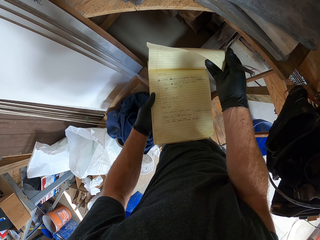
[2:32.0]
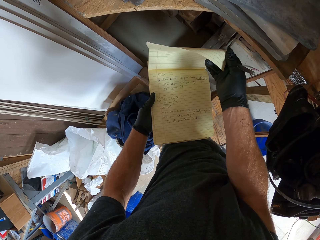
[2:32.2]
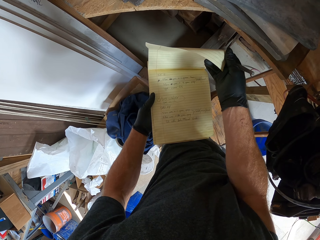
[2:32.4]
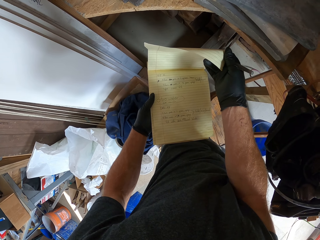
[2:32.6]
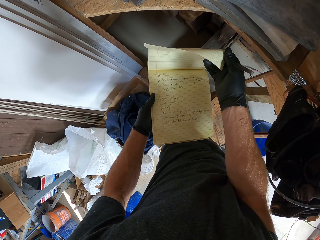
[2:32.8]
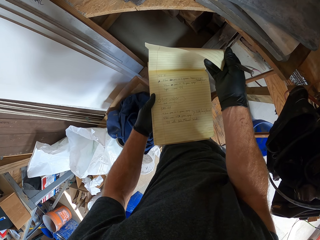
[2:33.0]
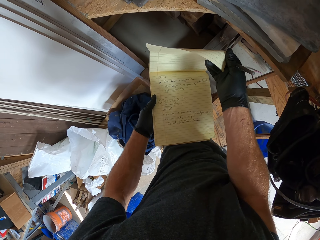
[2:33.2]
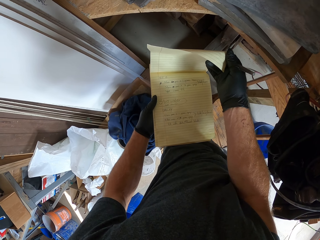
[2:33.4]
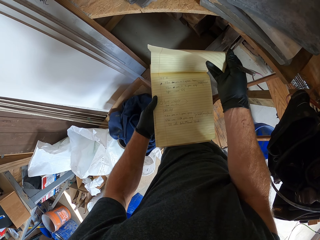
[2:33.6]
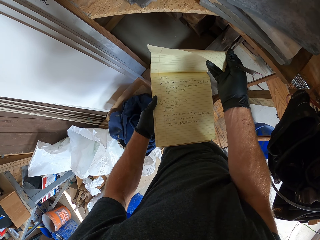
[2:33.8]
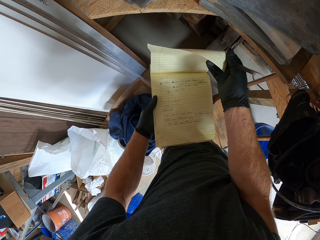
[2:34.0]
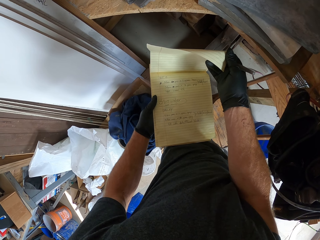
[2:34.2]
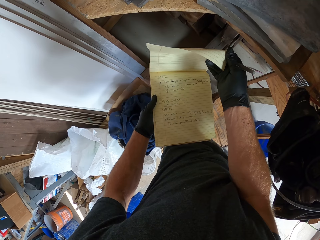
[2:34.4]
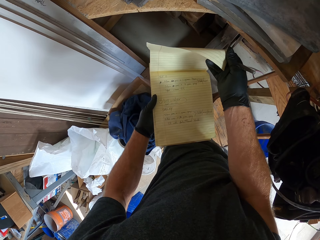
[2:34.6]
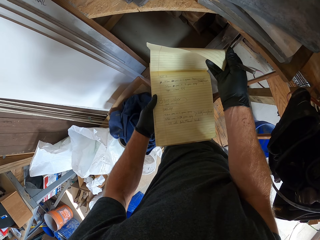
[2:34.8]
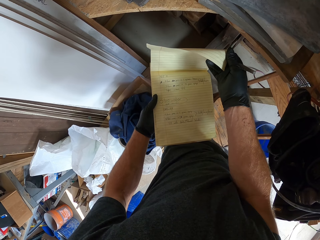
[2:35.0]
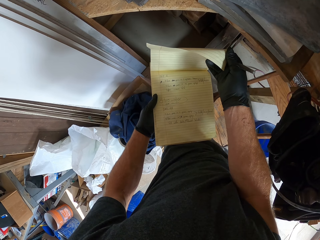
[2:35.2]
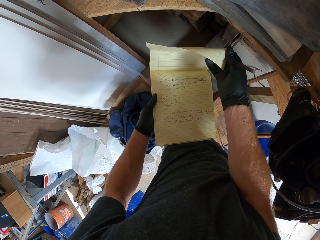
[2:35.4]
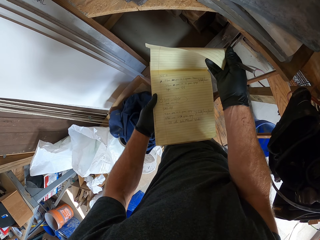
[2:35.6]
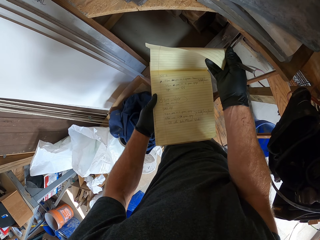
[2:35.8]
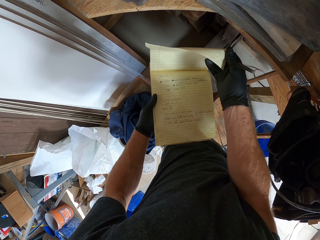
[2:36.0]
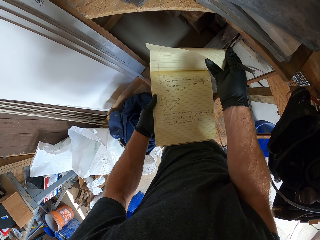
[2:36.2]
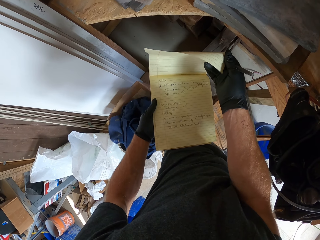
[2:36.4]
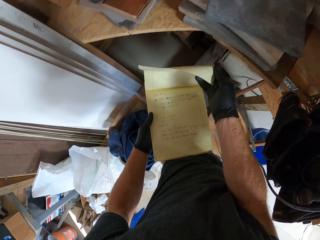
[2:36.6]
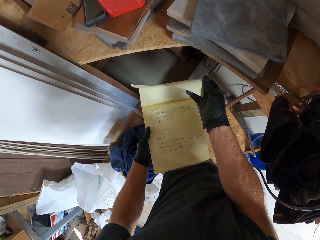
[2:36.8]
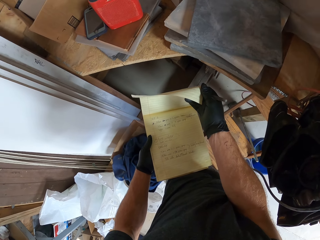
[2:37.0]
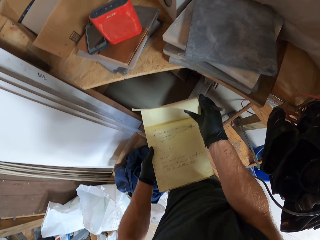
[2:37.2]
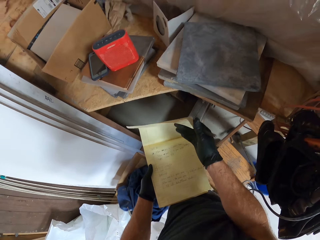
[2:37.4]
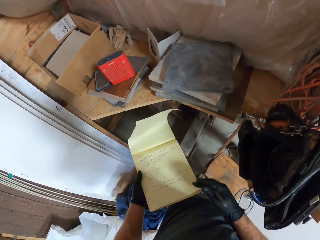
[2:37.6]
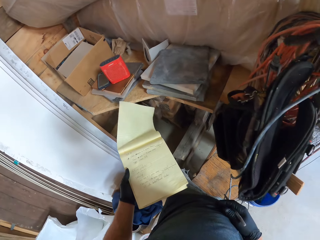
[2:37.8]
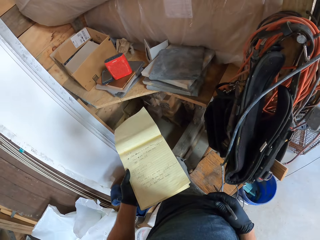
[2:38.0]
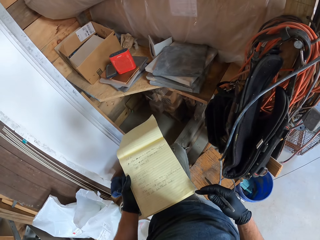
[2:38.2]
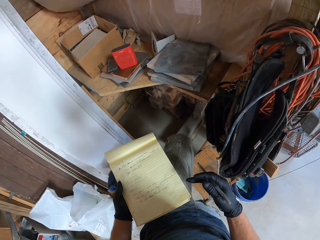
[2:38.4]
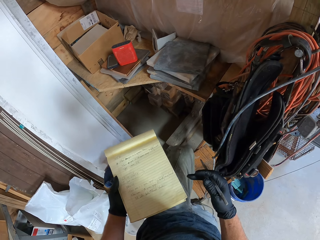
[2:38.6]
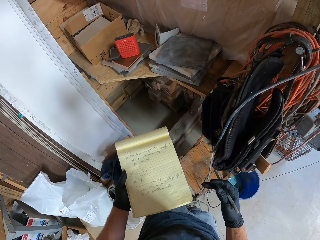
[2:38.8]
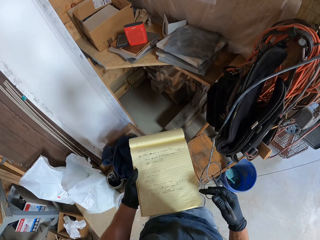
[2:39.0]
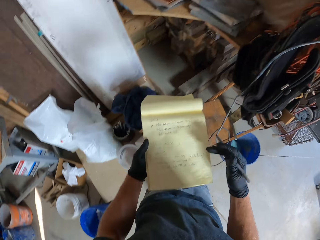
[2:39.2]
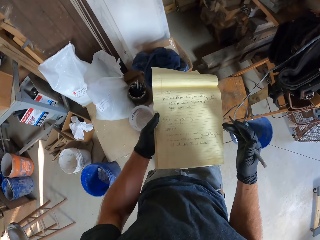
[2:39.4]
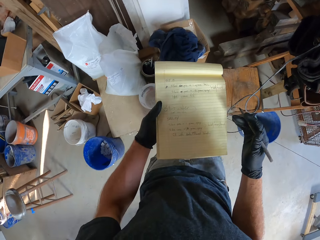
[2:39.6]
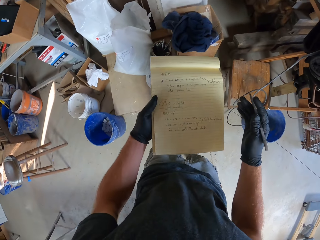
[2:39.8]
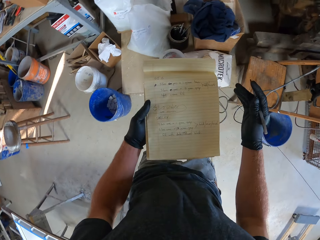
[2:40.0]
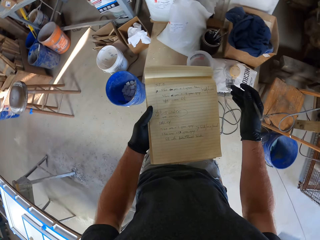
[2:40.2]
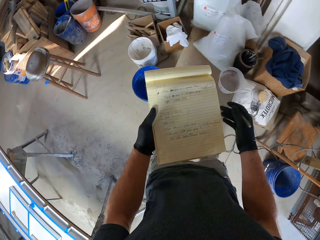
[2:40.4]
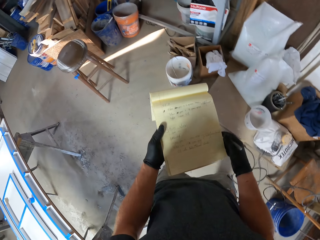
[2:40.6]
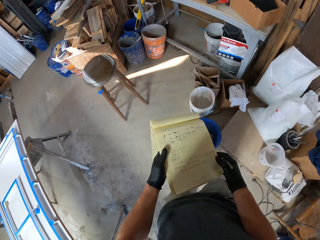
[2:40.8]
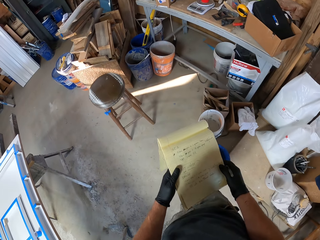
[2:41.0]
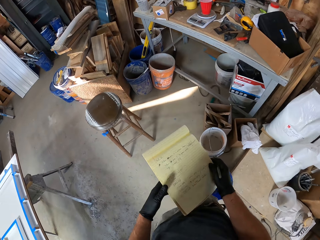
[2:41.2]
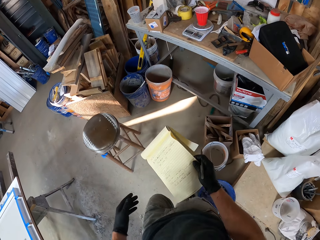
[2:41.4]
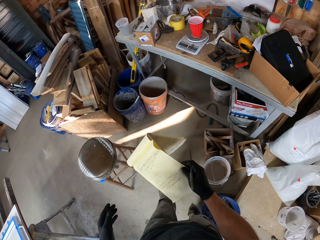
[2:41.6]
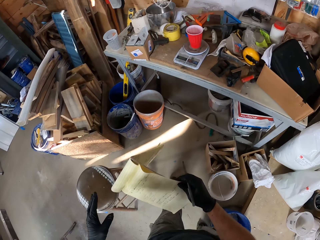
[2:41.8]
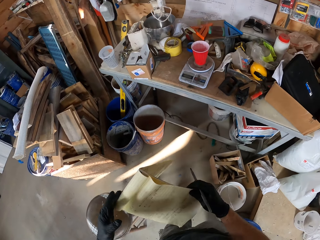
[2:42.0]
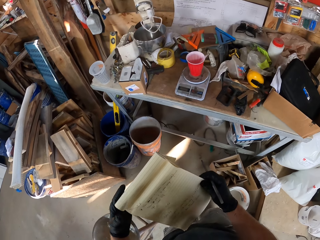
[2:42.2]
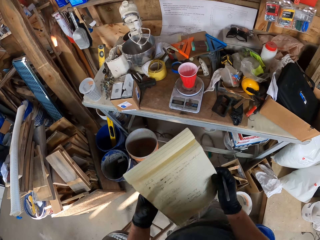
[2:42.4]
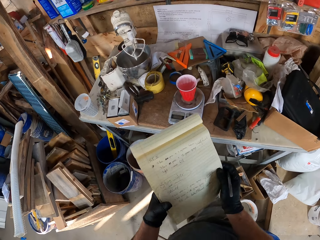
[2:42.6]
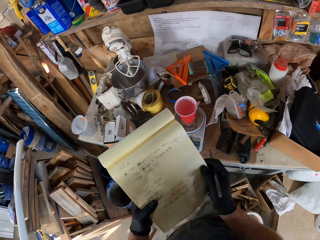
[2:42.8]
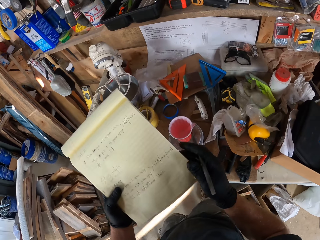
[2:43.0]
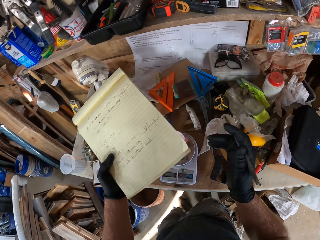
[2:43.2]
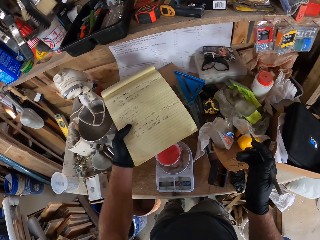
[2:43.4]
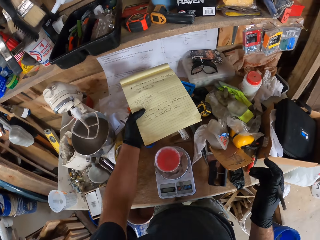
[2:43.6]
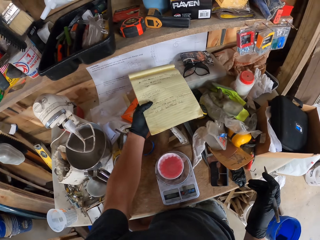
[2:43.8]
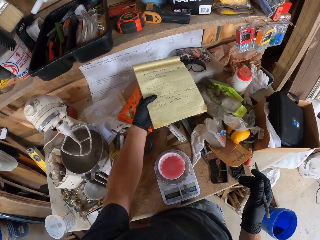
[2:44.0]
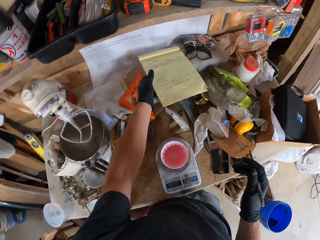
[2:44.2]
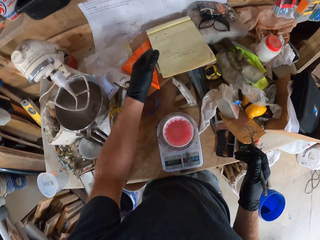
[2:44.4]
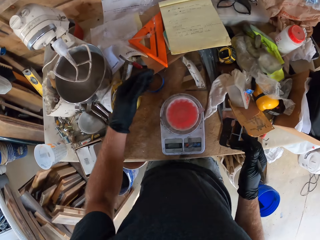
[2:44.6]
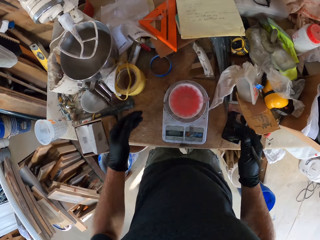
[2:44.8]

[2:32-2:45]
The camera wearer moves the leg. They open the book page. They turn around. They pass the book to the right hand. They step forward. They pass the book to the left hand. They put the book on the table.

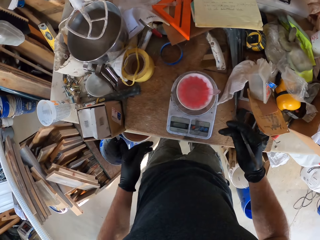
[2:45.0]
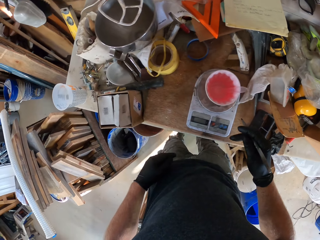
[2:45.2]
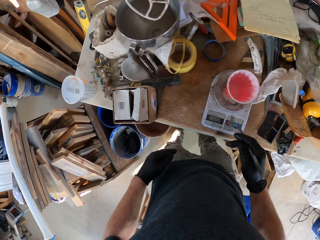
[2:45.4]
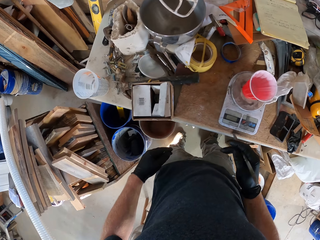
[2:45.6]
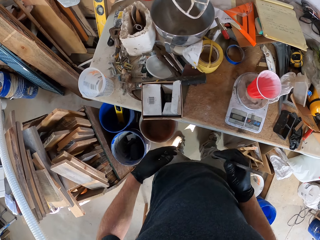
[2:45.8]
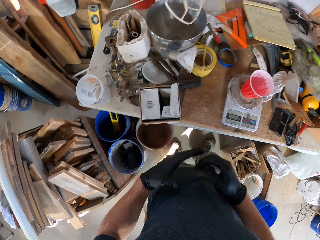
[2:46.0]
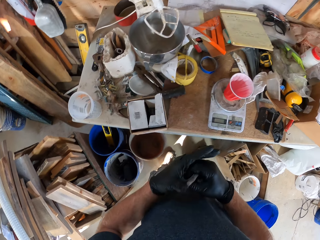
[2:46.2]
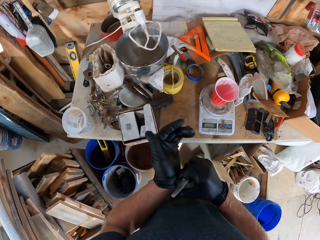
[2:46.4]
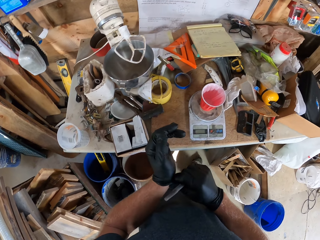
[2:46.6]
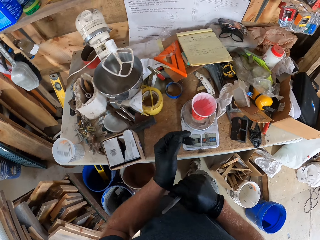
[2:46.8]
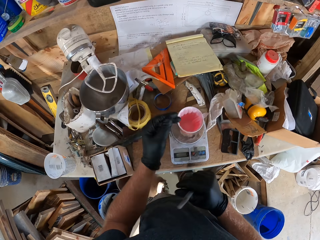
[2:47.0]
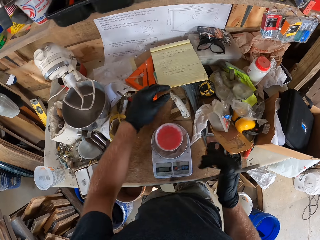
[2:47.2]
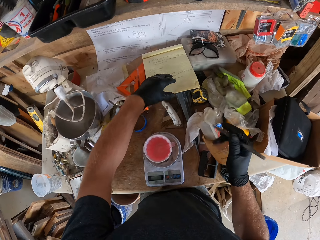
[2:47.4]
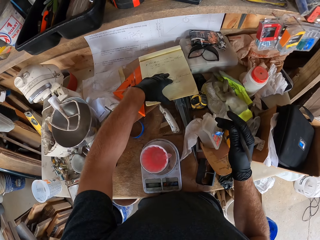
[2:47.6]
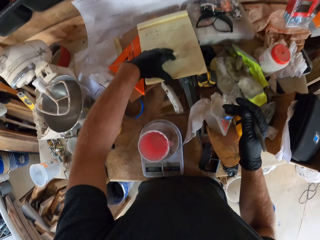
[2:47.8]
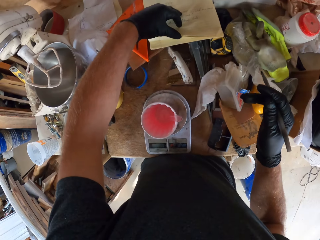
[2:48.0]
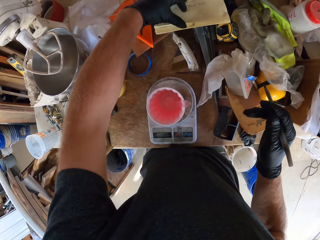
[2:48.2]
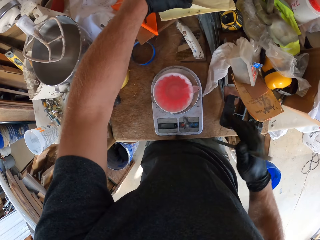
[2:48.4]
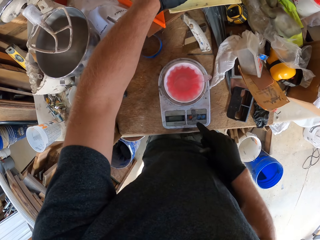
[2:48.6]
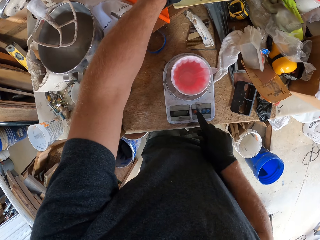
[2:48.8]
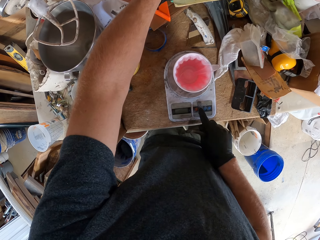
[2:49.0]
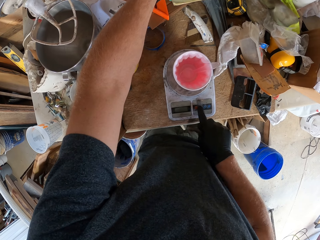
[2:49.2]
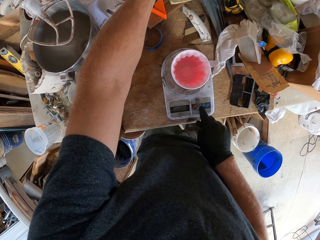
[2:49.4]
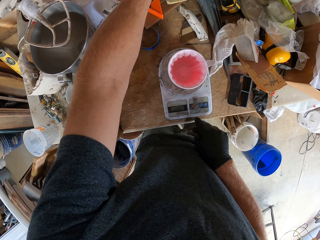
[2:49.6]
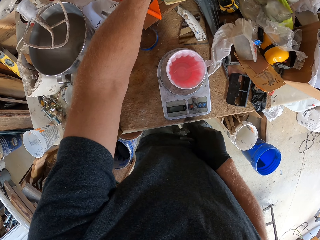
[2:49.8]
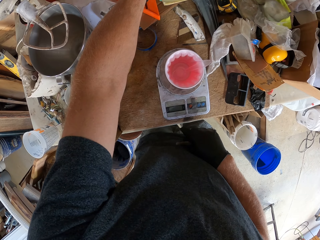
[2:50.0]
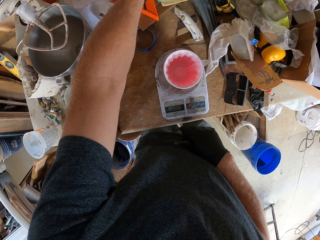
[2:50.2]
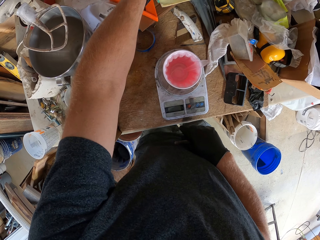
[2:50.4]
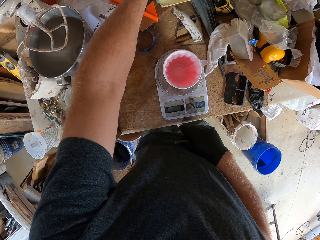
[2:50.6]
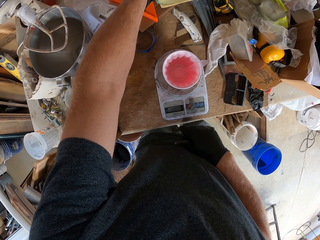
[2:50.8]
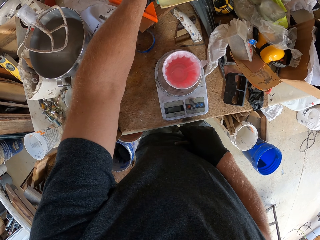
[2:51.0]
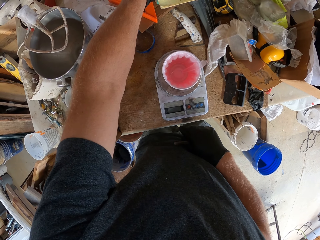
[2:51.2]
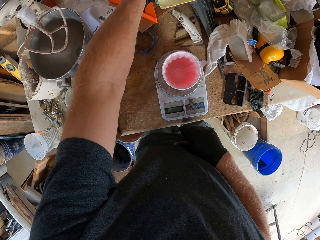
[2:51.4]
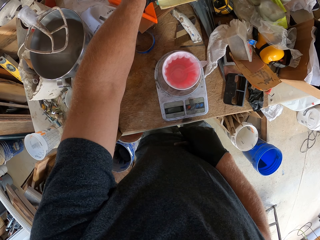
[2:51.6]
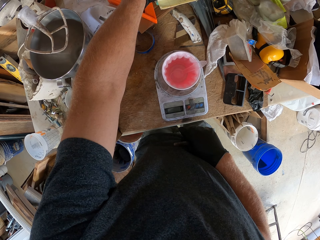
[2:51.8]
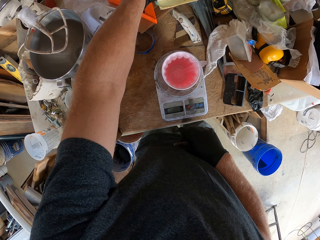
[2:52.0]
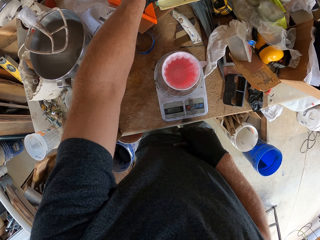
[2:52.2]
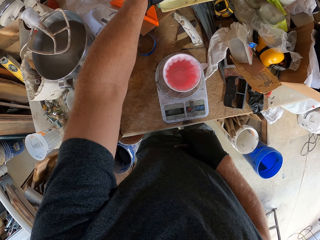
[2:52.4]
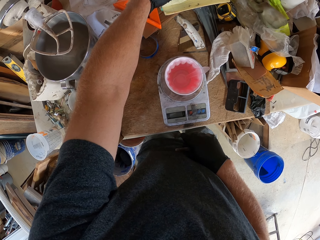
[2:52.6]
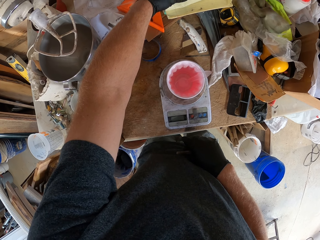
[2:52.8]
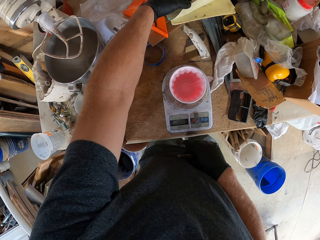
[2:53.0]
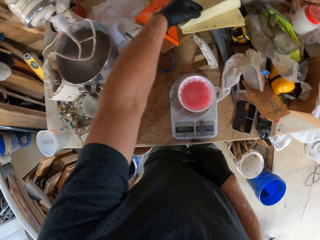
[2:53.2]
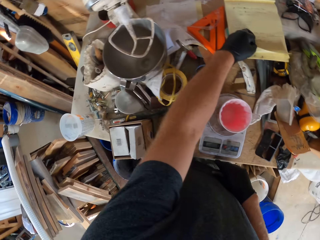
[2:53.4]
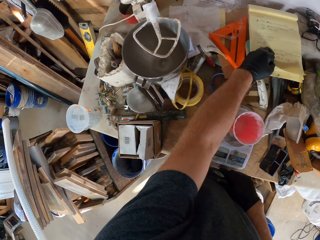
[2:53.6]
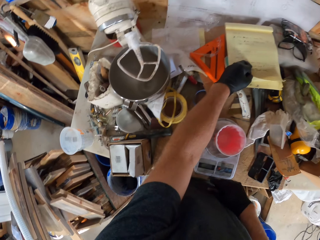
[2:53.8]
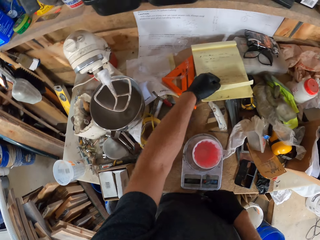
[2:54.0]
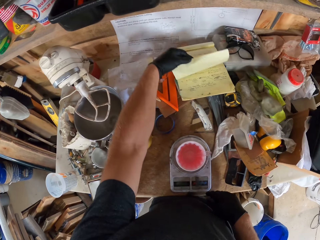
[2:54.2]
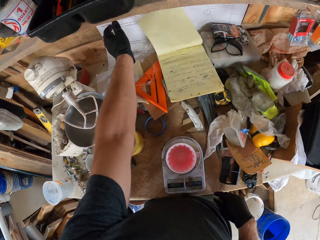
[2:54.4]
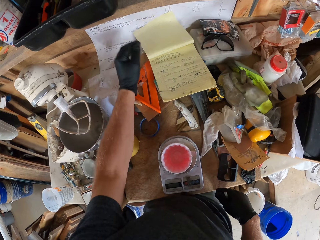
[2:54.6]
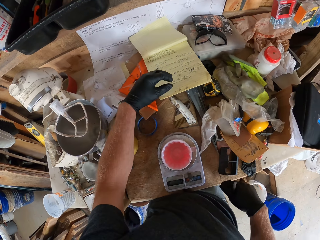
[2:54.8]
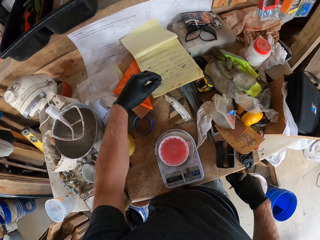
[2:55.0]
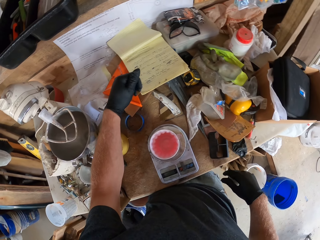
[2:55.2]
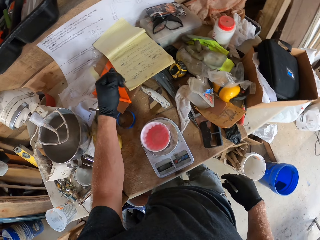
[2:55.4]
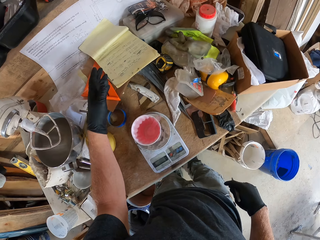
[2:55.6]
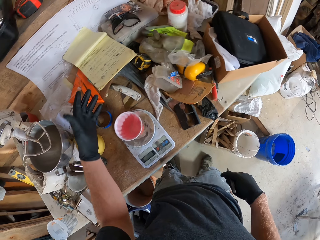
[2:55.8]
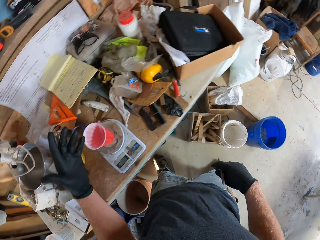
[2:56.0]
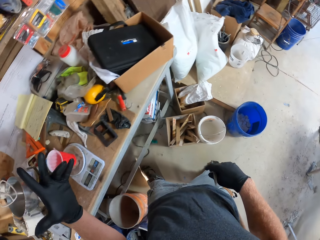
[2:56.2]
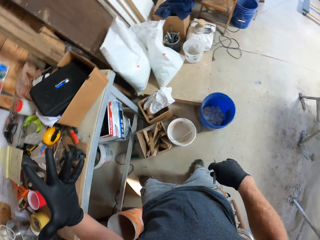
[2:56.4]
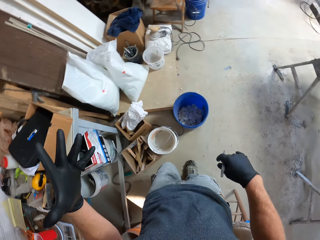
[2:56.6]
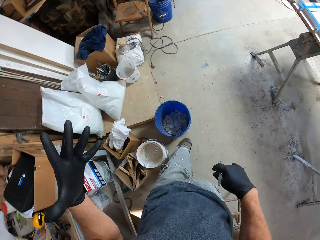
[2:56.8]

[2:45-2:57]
The camera wearer moves the leg. They touch the glove. They lift the page of the book. They press a weighing scale button. They look at the weighing scale. They flip the page of the book. They move the hand. They step forward.
